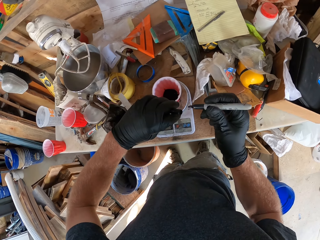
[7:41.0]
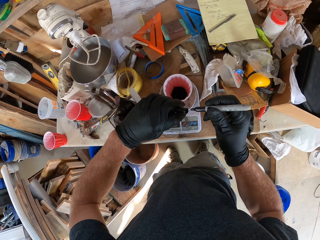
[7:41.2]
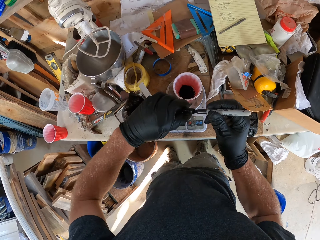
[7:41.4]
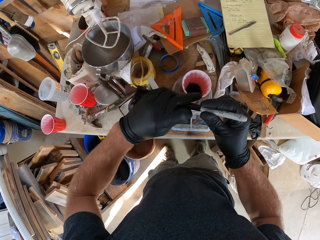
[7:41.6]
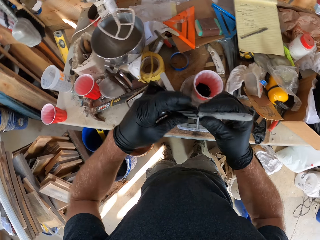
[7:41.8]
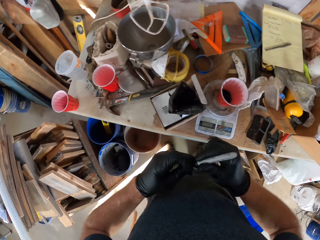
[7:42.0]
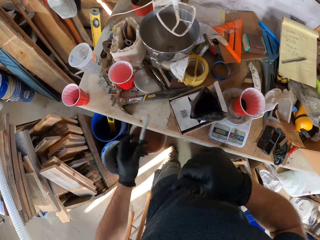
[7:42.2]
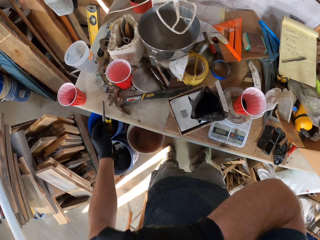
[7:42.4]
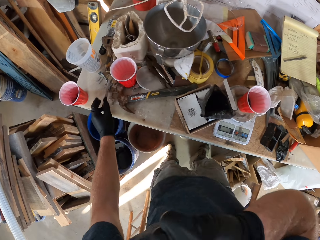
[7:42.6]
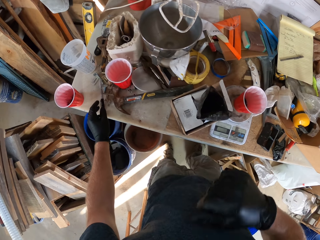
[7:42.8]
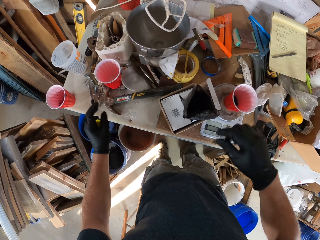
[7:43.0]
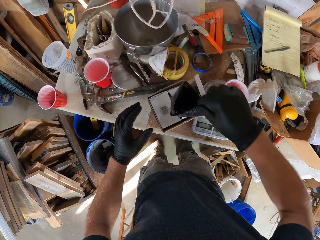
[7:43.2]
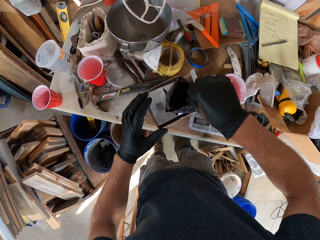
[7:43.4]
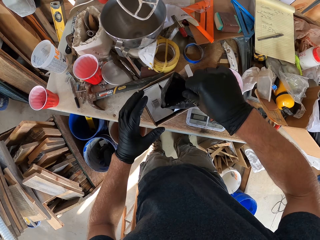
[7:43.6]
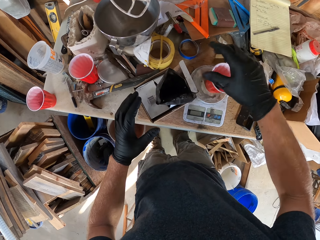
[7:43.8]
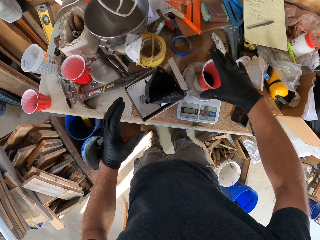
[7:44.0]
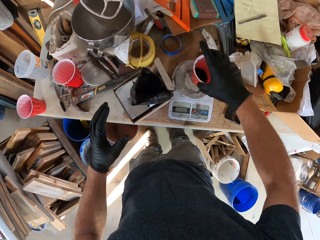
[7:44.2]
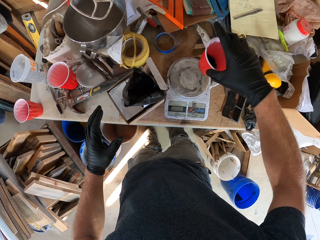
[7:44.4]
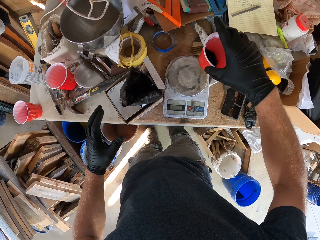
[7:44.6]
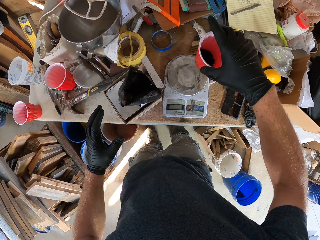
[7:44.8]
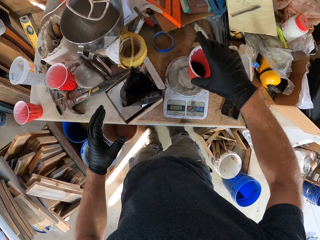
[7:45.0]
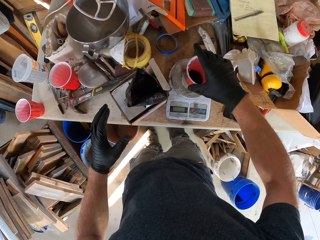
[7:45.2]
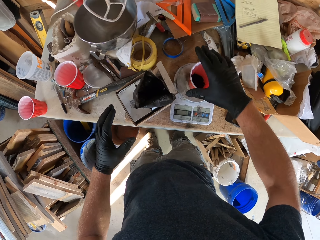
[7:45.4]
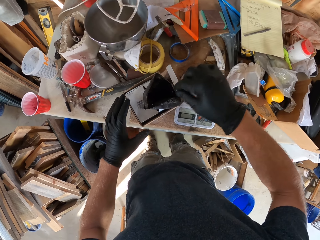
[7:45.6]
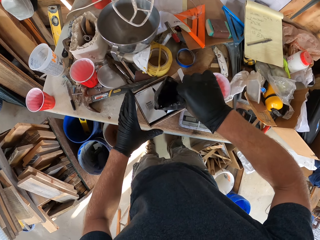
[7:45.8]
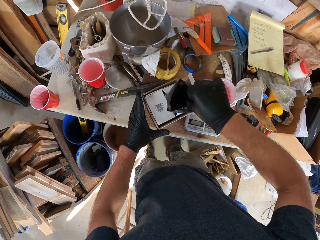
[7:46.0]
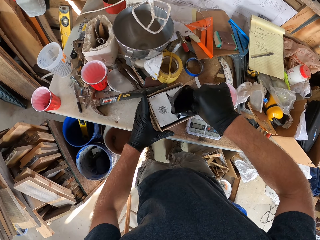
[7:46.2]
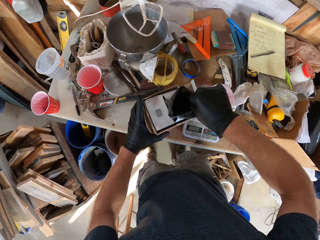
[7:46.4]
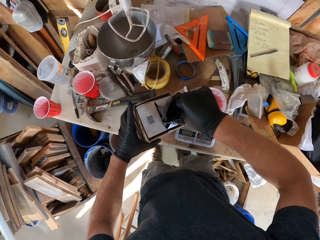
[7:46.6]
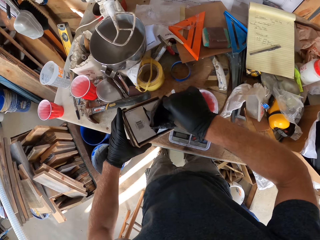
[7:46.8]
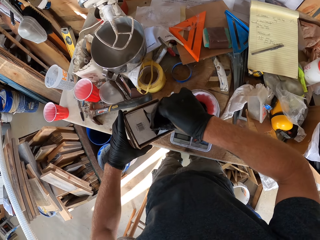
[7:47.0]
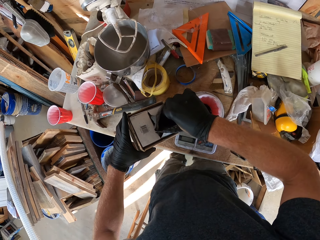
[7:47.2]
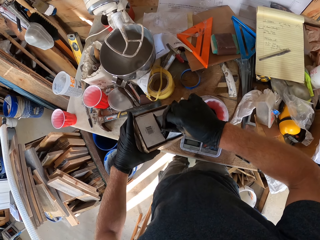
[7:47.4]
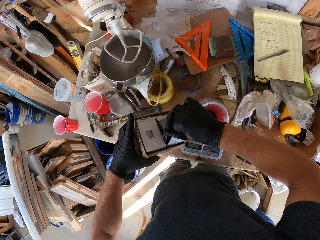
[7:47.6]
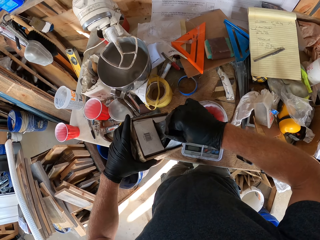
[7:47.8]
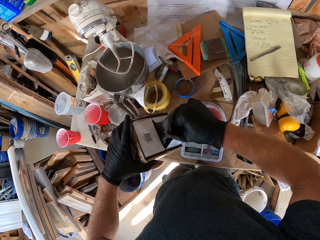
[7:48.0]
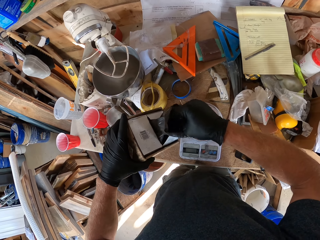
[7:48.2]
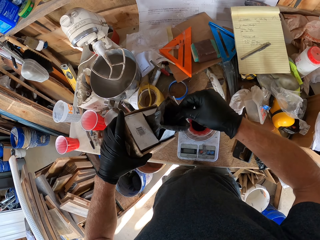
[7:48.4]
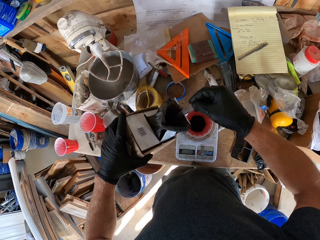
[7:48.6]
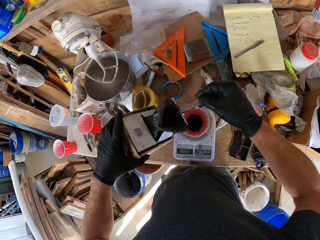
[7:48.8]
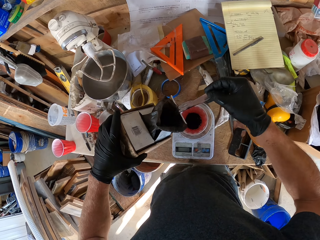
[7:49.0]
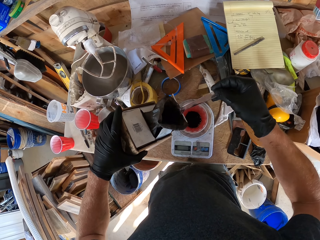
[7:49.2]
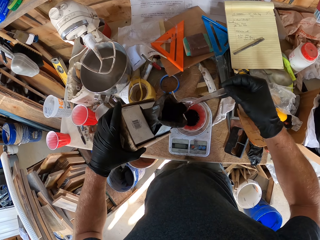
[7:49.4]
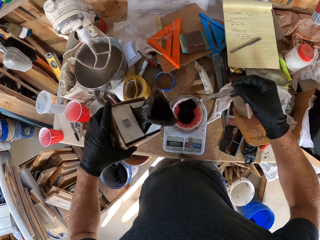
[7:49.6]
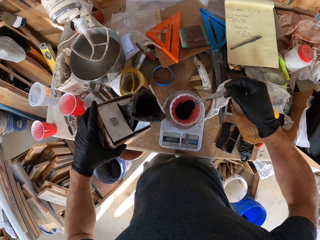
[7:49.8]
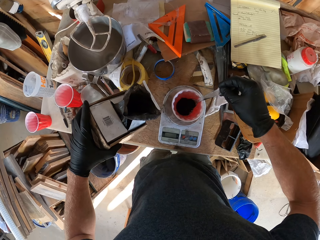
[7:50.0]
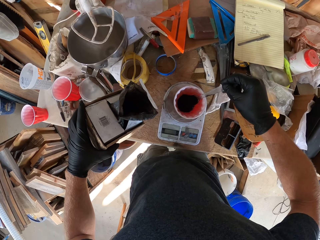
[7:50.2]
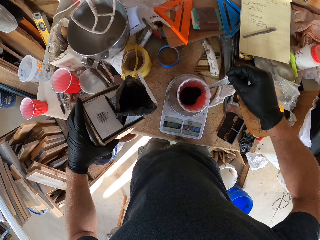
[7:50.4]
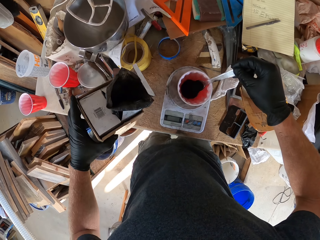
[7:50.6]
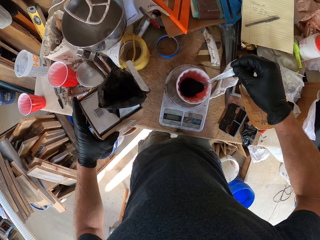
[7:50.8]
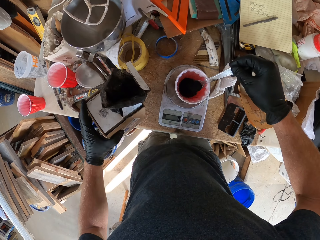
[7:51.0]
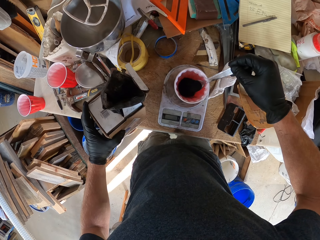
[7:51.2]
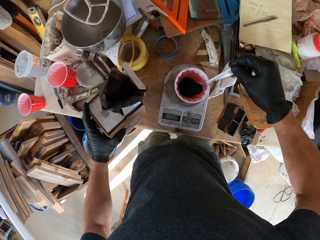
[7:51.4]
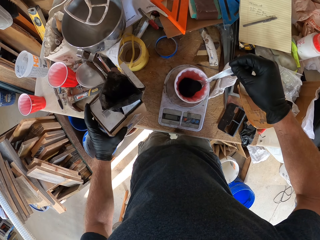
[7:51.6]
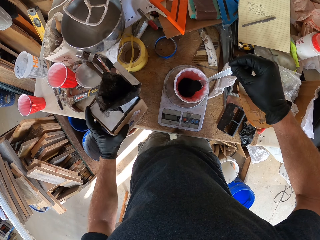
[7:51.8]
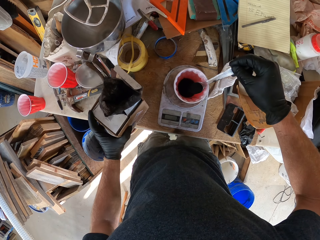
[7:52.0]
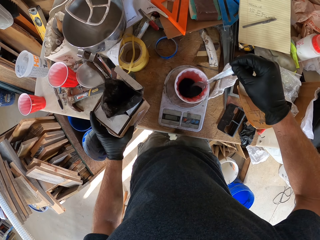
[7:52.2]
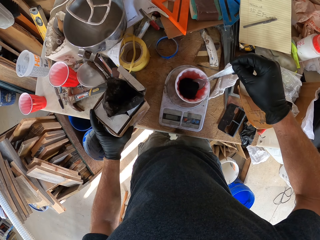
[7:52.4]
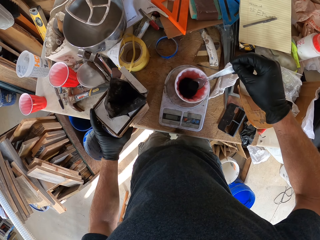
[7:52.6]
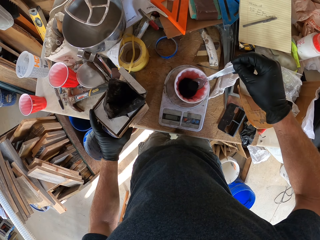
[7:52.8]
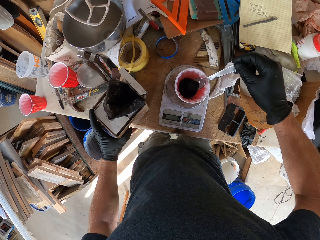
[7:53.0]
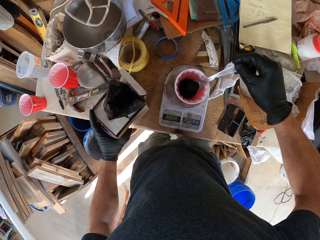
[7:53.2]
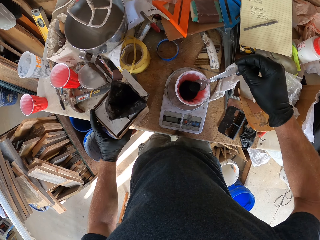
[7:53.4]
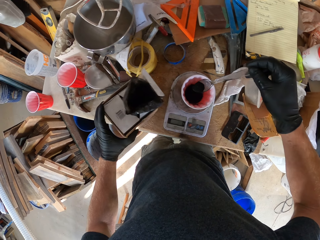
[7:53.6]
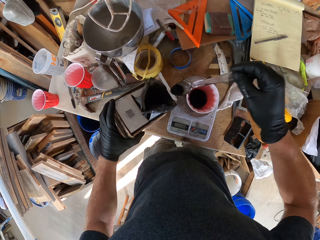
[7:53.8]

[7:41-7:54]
The camera wearer puts the lid on the pen. They pass the pen to the left hand. They touch the face. They put the pen on the table. They move the spoon. They lift the plastic container. They put the plastic container on the weighing scale. They touch the carton box. They pick up the spoon. They move the carton box. They lift the carton box. They scoop the powder from the paper with the spoon. They put the powder in the plastic container. They put the carton box on the table. They lift the carton box.

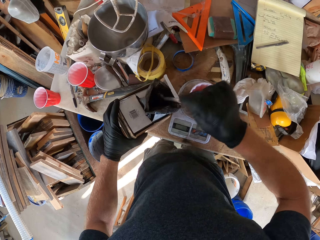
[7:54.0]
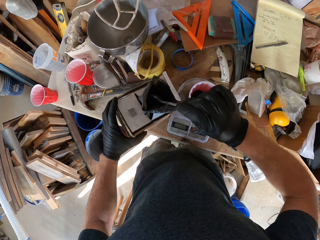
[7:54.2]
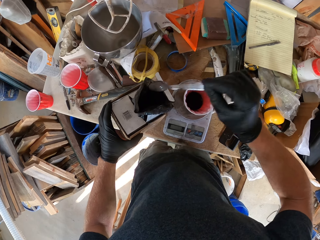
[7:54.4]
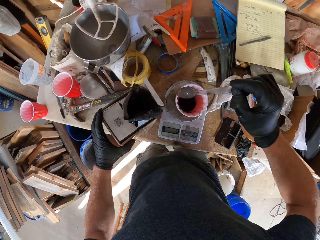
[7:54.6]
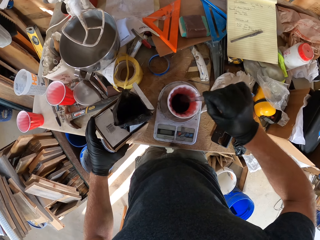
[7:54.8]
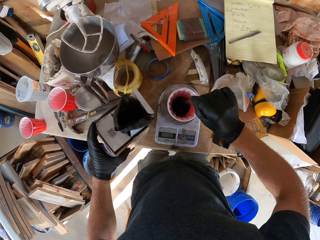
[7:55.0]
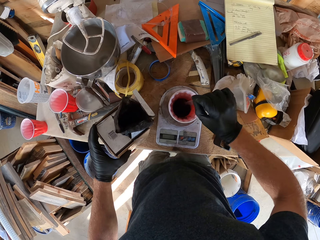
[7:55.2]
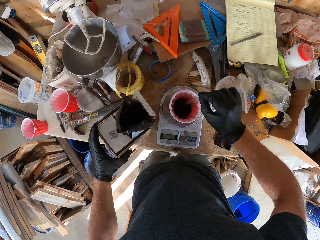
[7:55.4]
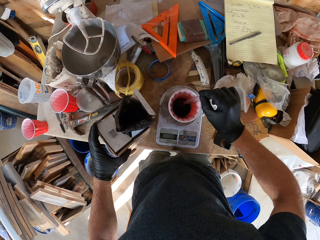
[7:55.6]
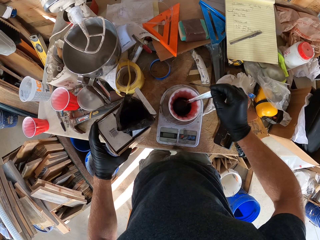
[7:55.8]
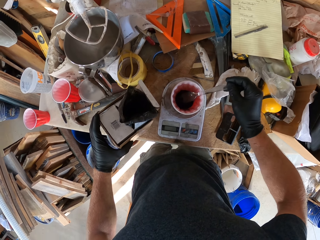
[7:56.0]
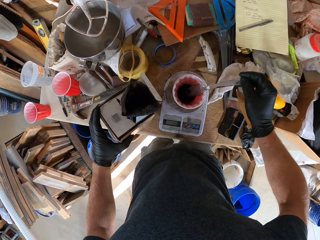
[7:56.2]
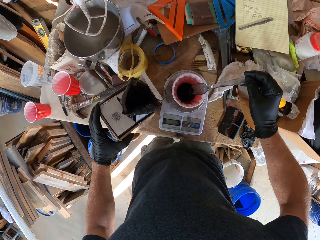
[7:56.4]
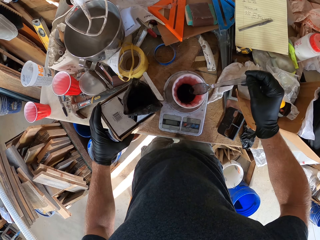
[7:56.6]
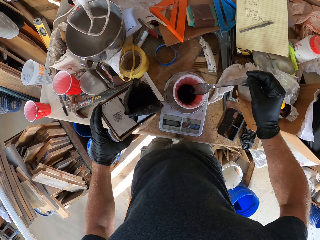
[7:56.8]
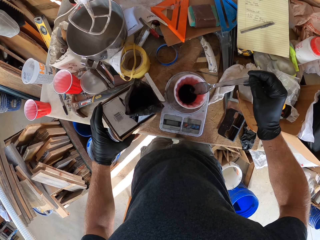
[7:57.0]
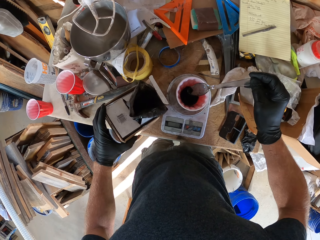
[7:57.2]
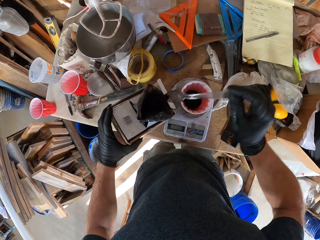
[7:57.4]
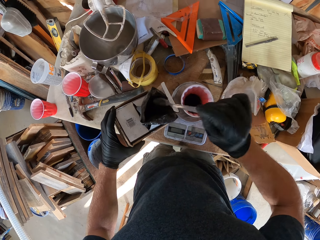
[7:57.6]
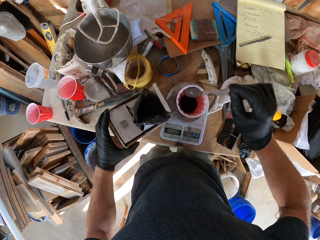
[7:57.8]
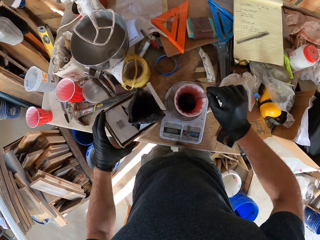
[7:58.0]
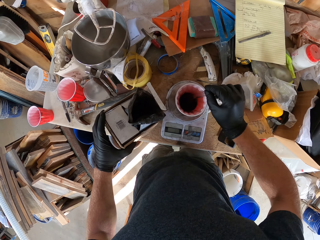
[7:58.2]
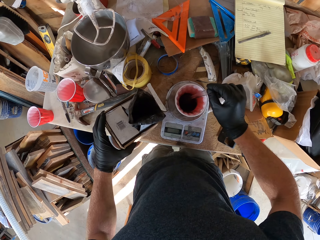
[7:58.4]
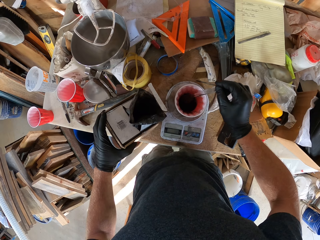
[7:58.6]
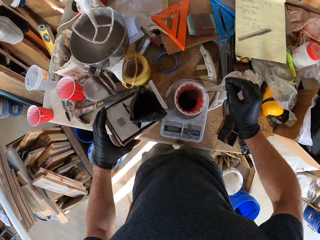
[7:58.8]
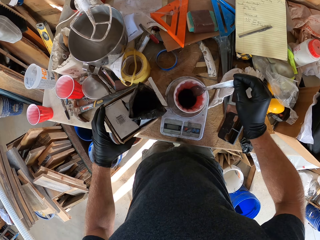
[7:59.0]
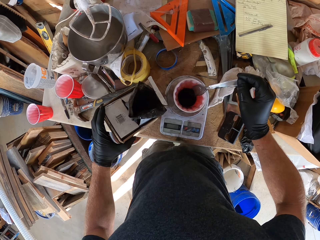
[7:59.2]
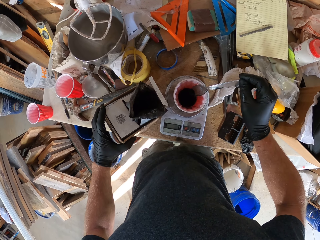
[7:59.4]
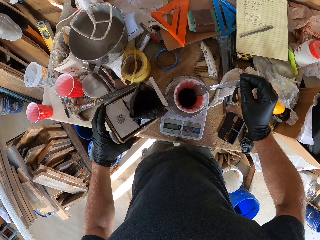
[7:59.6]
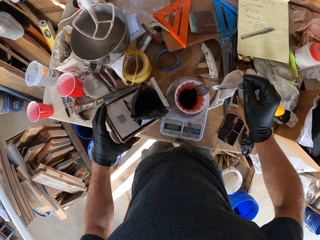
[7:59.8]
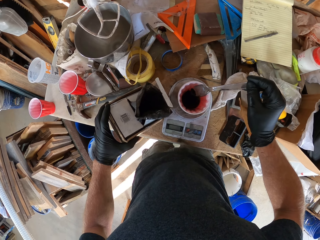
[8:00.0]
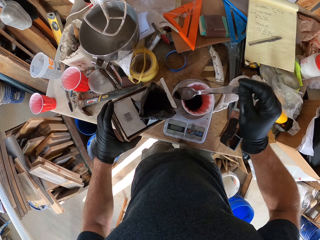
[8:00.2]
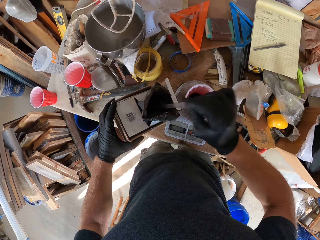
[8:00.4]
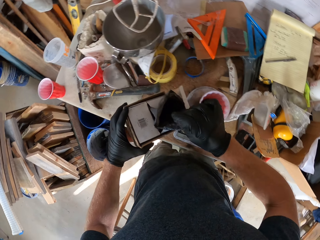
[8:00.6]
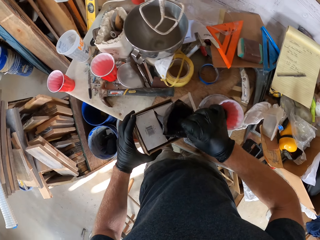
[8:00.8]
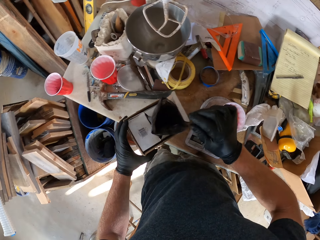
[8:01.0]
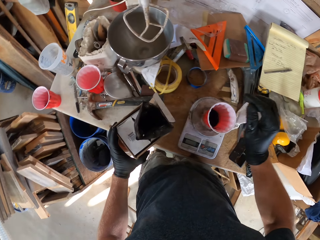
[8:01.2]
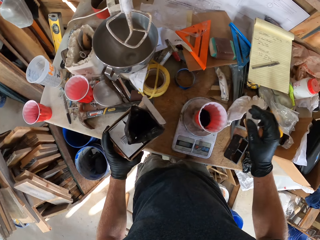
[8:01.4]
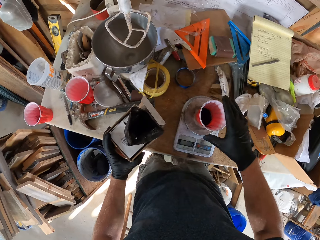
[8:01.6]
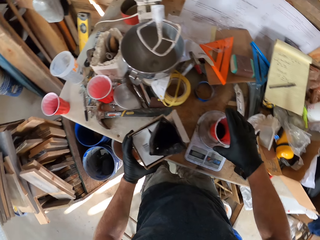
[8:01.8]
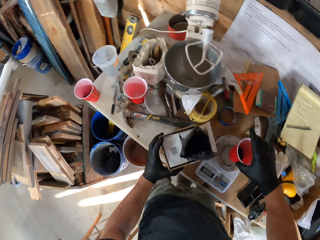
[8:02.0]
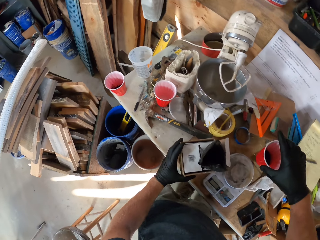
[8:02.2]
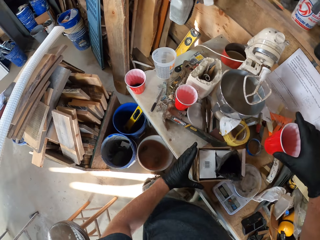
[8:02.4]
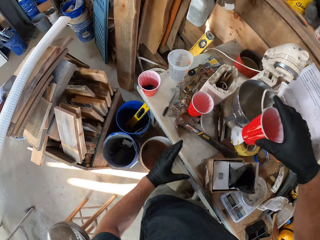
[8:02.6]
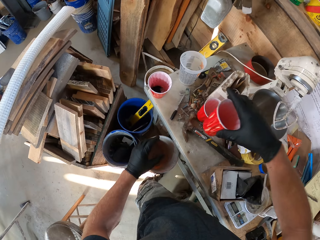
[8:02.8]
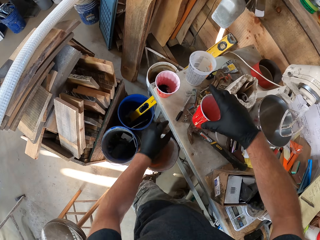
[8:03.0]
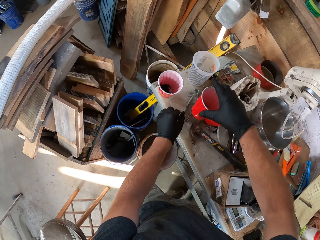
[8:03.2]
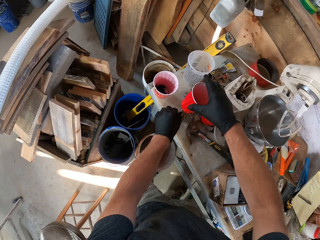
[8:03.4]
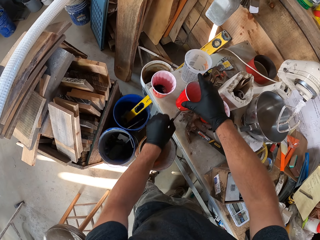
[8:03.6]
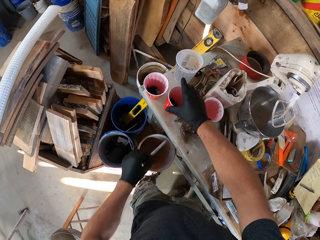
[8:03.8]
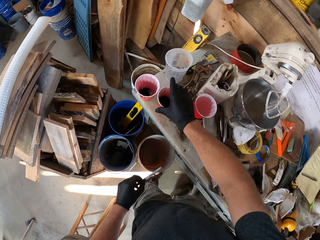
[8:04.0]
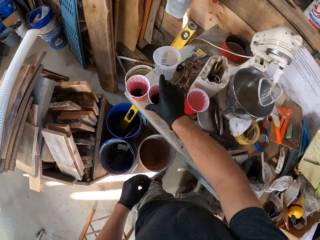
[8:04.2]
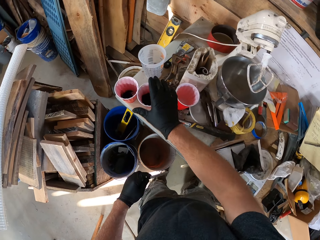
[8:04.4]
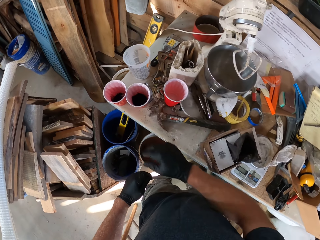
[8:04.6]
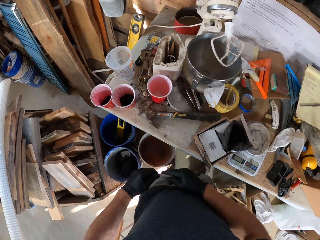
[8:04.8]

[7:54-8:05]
The camera wearer puts the powder in the polythene bag. They scoop the powder from the cup with the spoon. They put the powder in the polythene bag. They scoop the powder from the cup with the spoon. They put the powder in the polythene bag. They put the spoon in the polythene bag. They put the carton box on the table. They lift the plastic container. They move the leg. They pick up the pen. They put the plastic container on the table.
